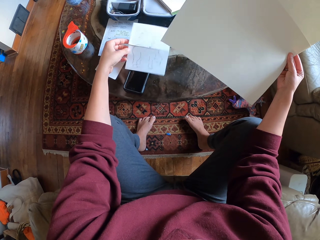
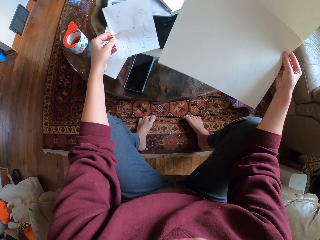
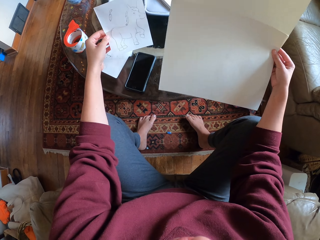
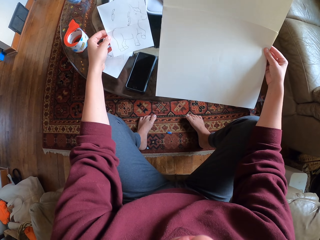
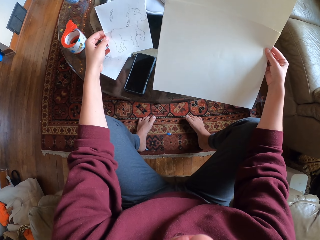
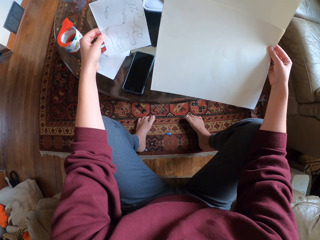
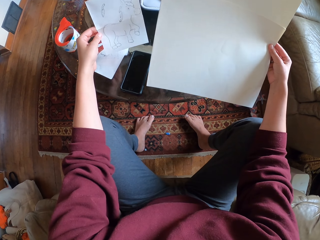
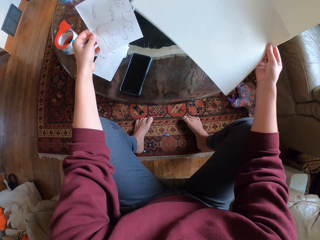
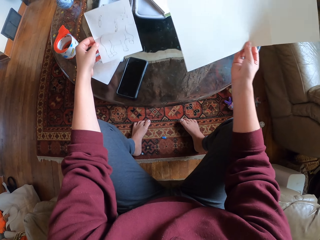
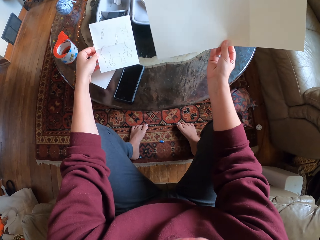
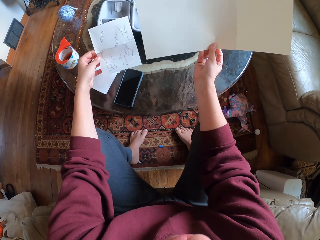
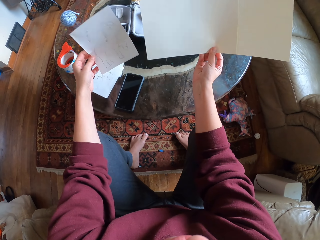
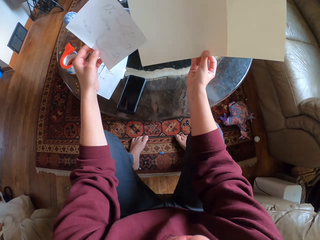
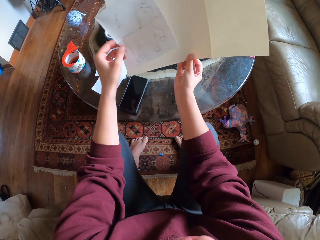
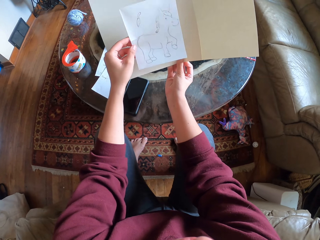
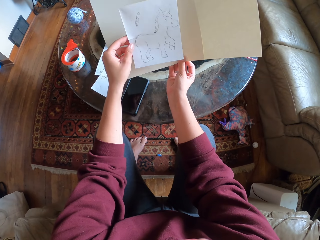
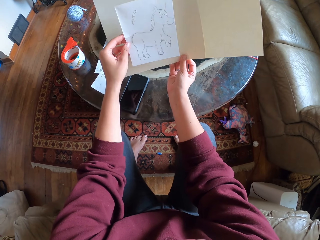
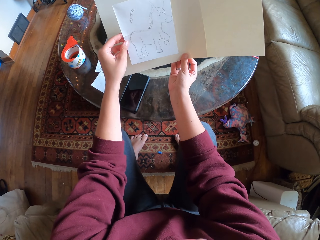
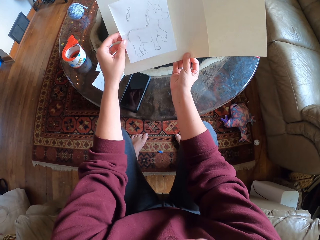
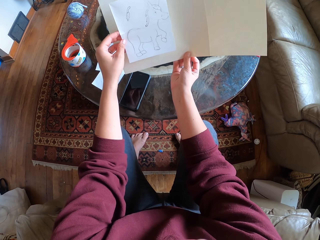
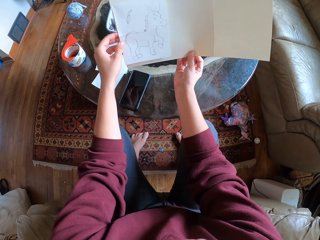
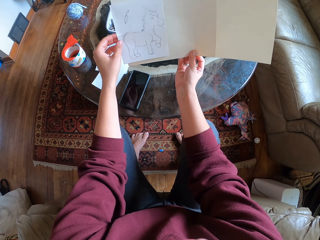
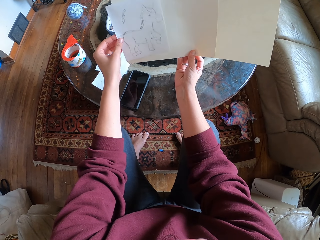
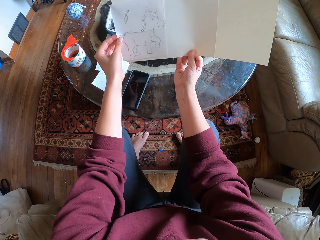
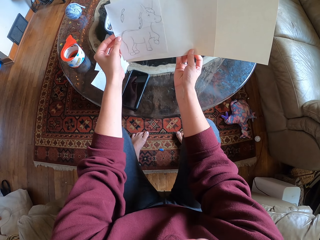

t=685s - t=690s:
The camera wearer picks the drawn piece of paper. They compare pieces of paper. They put the drawn piece of paper into the drawing papers.

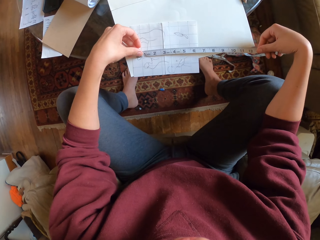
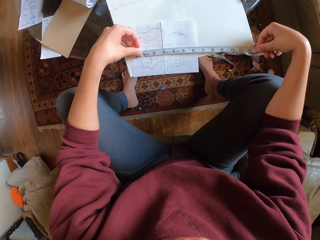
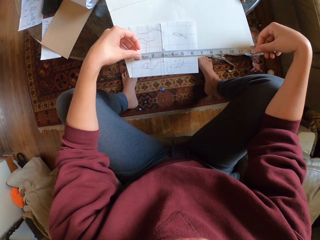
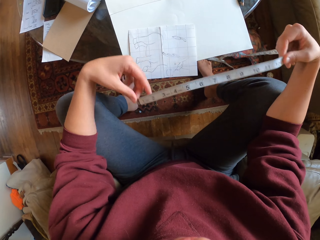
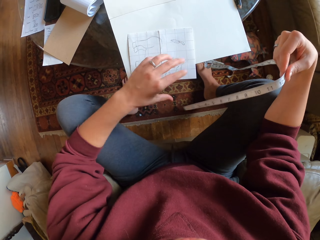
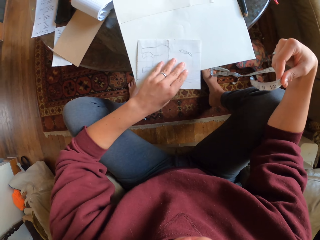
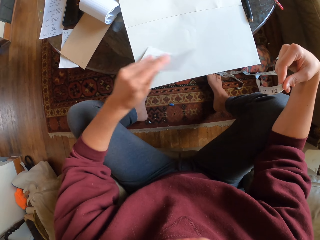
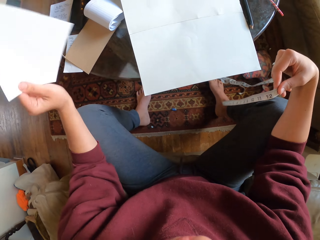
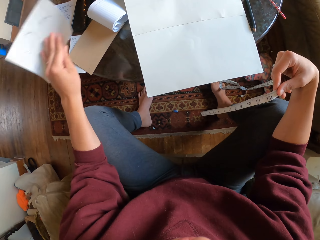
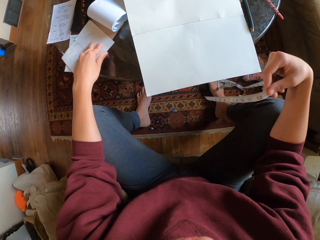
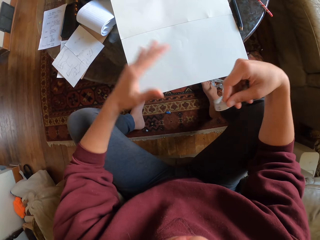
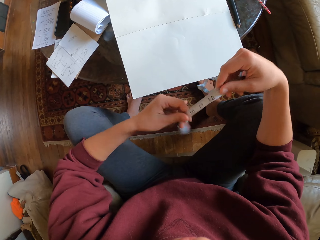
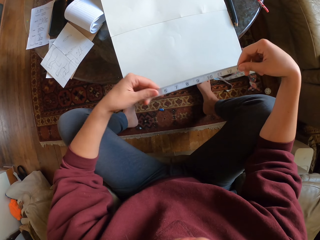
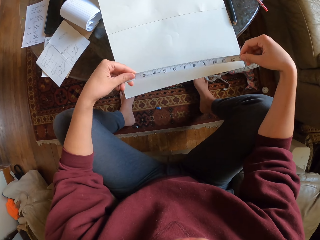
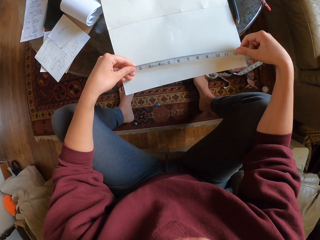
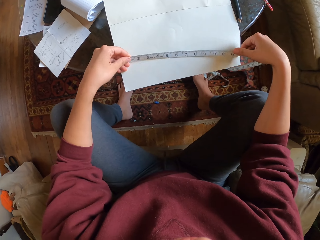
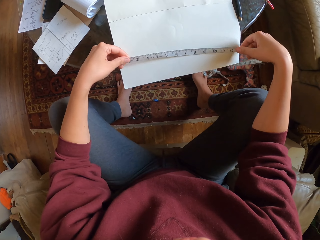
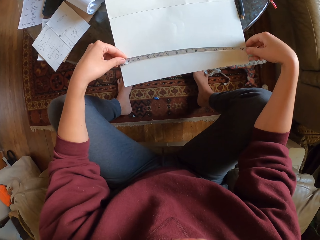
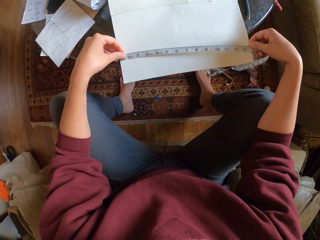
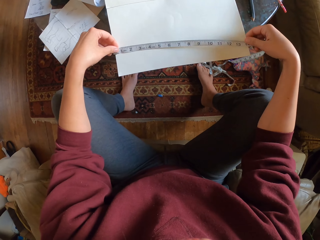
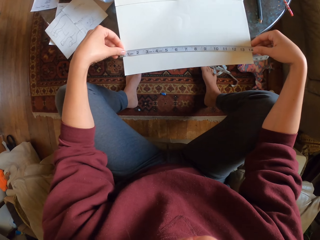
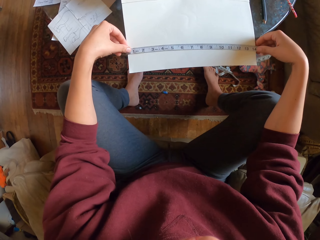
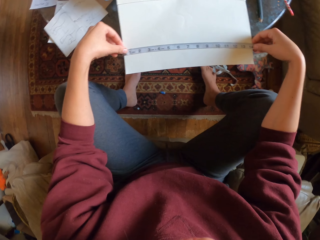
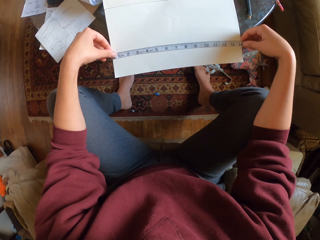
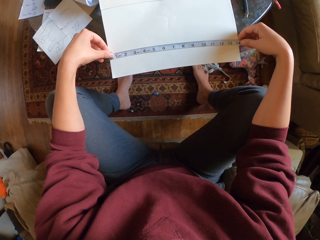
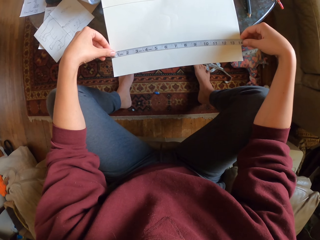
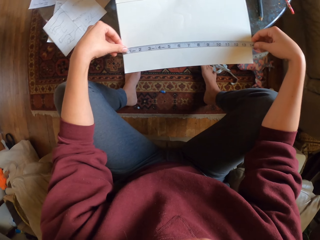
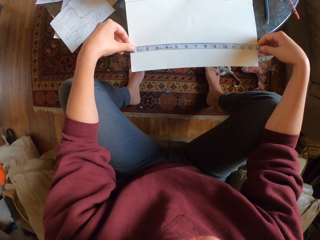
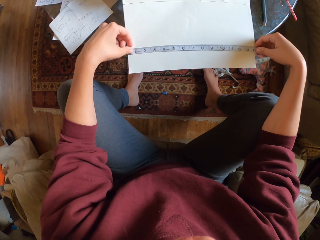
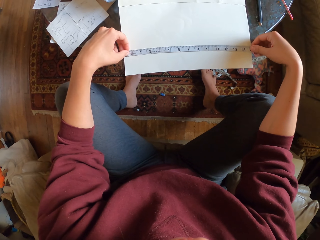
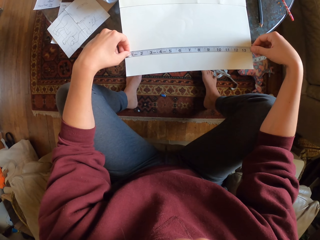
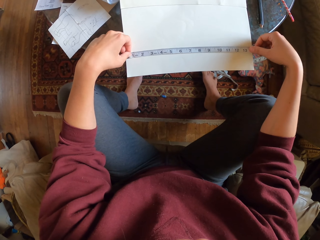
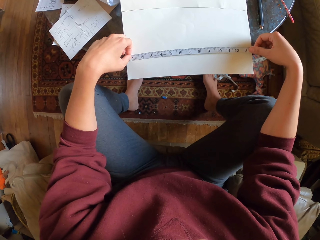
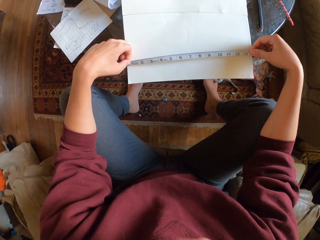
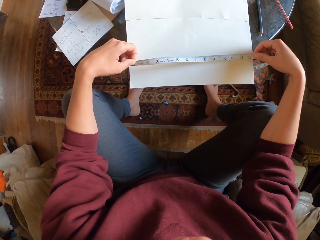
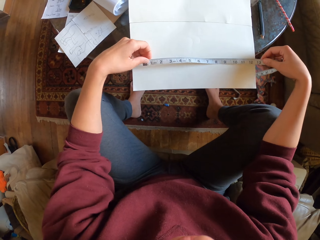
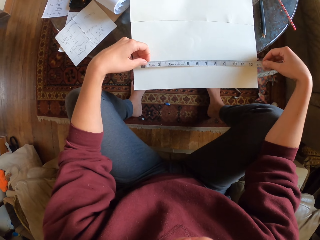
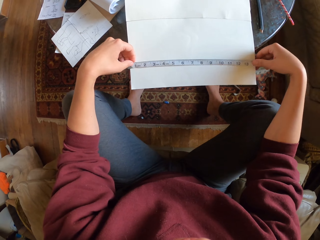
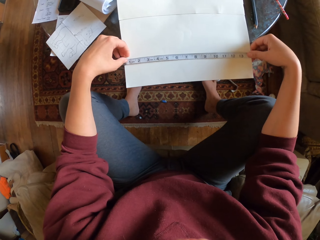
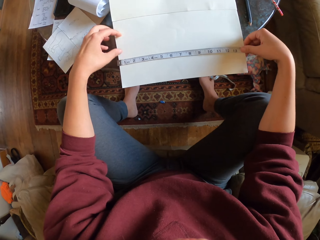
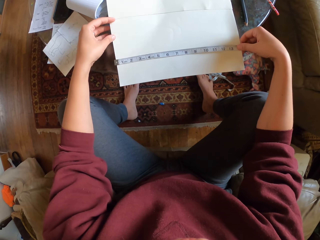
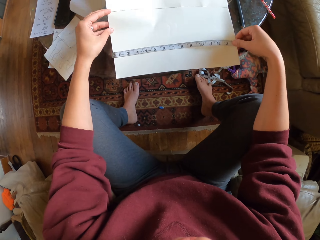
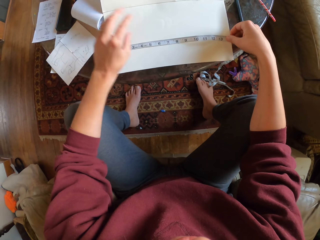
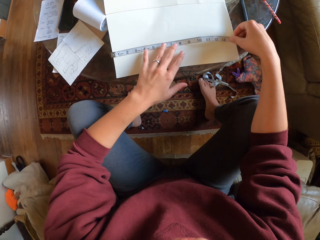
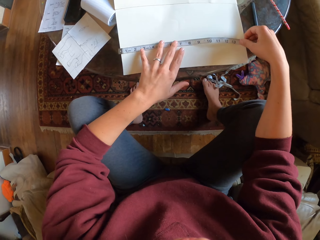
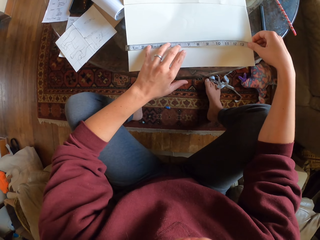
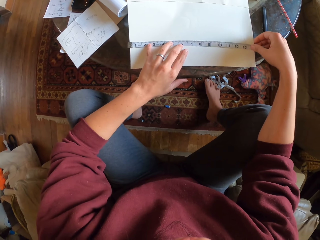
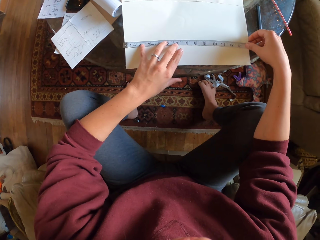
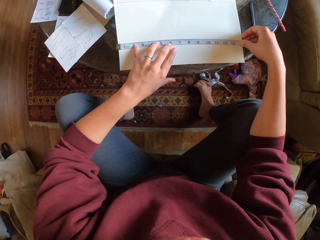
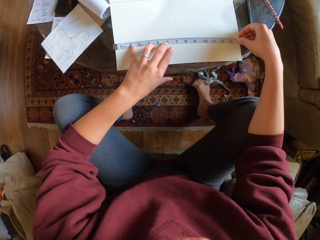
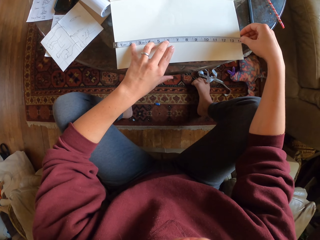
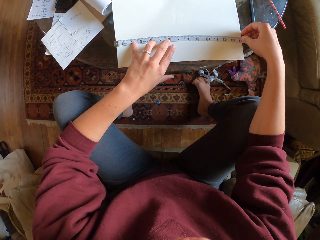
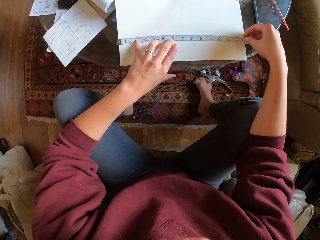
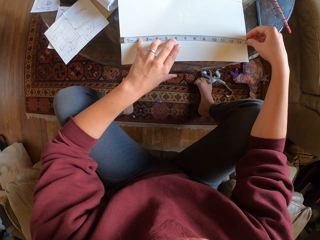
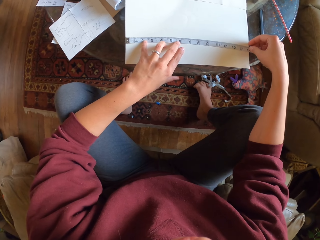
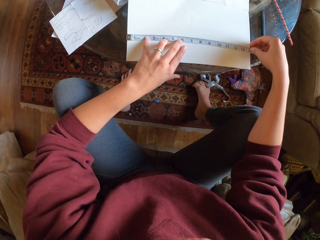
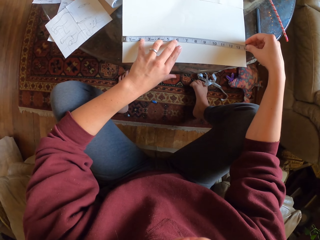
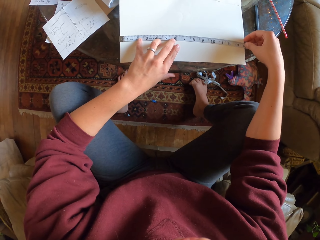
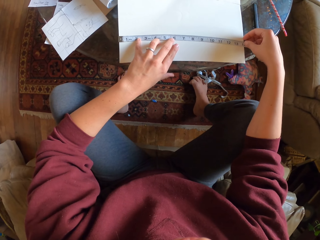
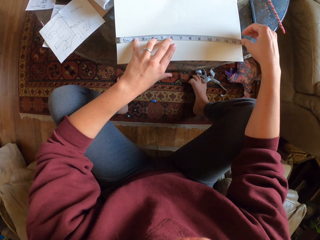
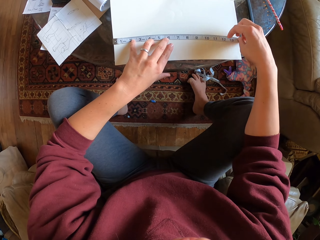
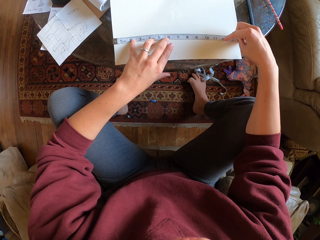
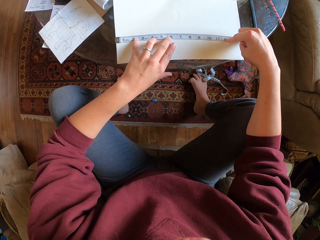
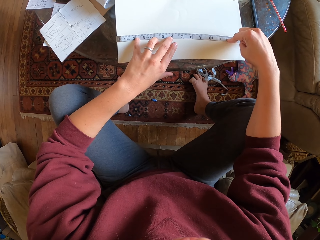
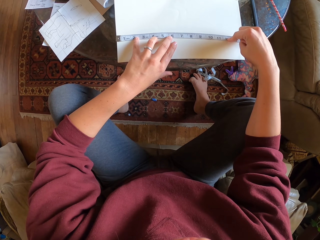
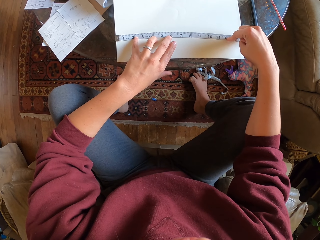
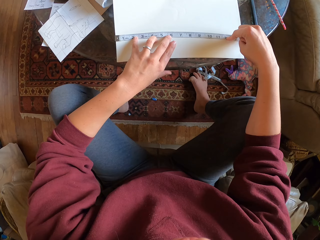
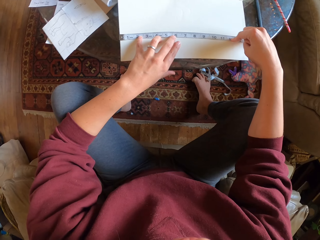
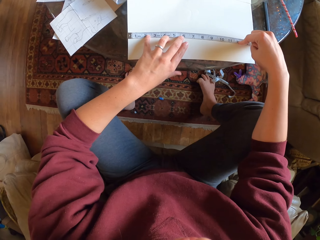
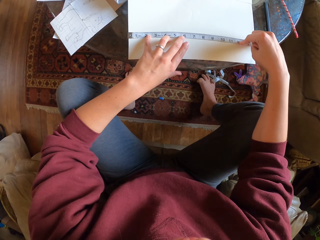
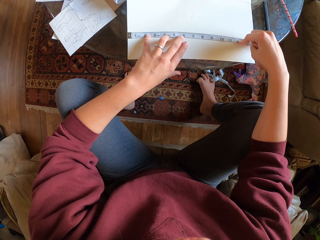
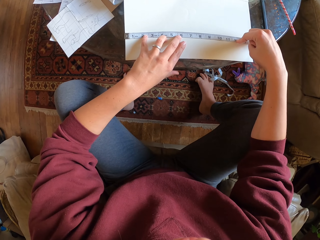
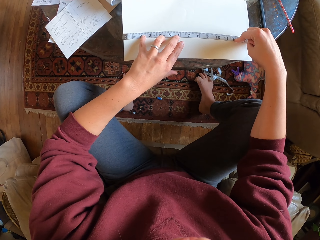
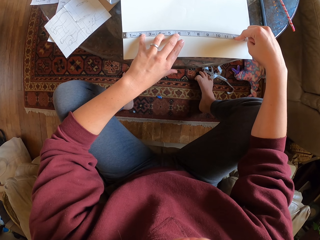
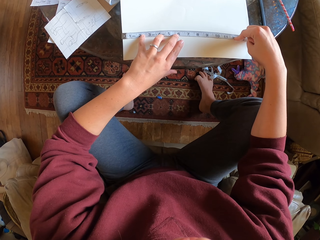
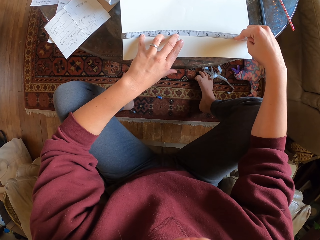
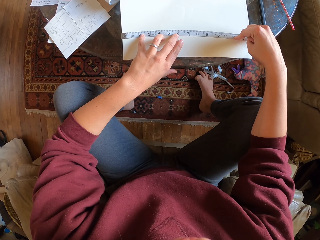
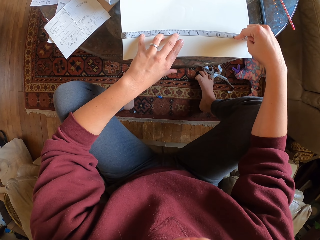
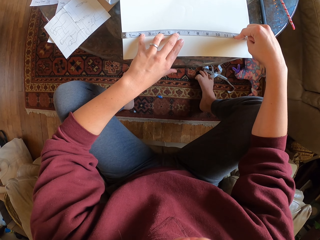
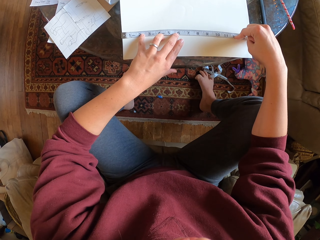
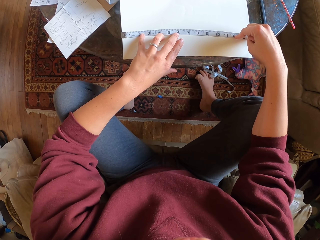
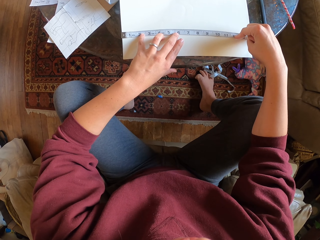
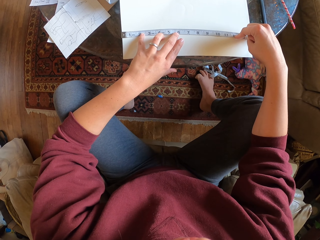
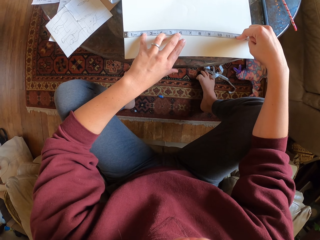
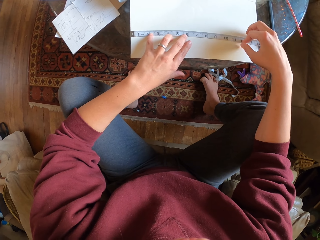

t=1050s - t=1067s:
The camera wearer shifts the sketch paper. They measure the manila paper with a tape measure.
